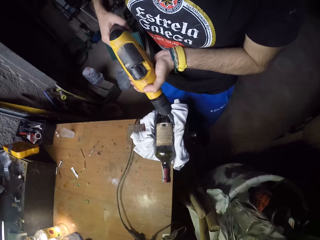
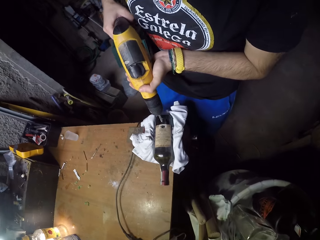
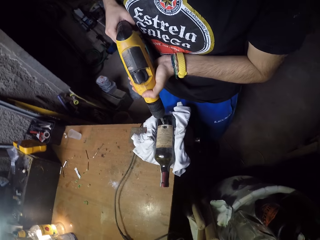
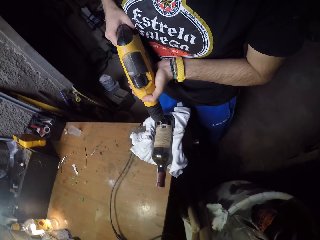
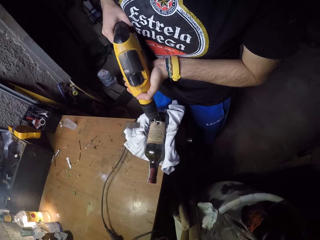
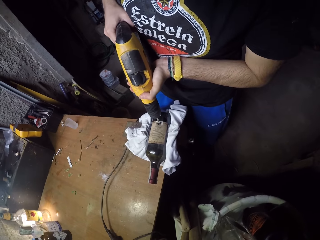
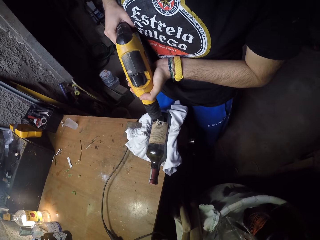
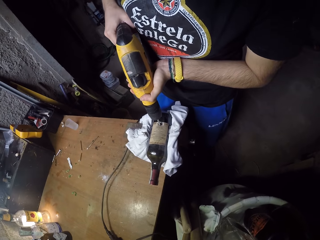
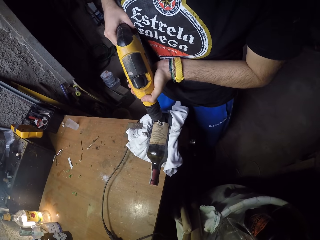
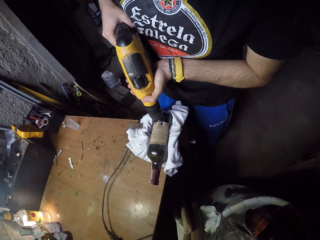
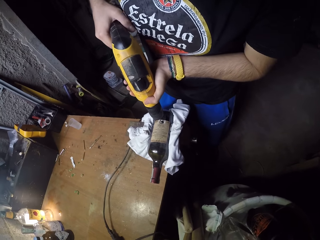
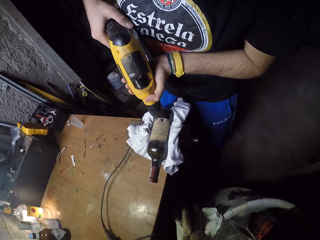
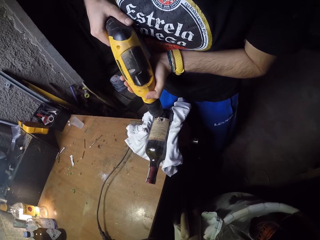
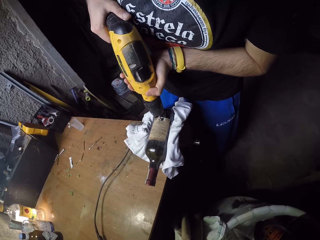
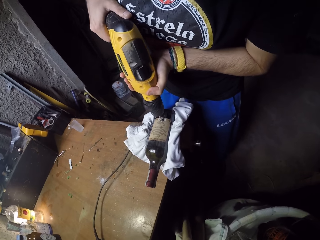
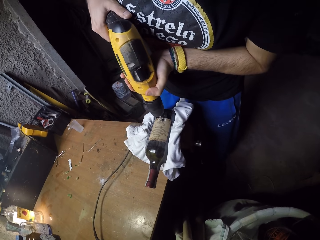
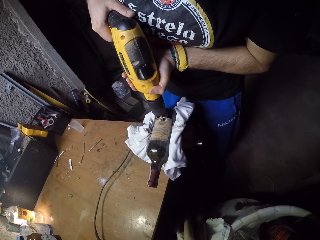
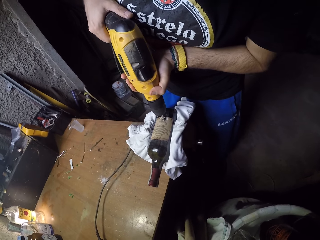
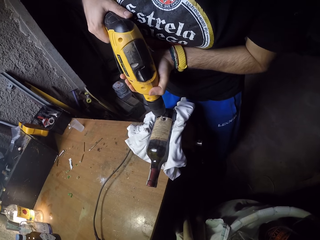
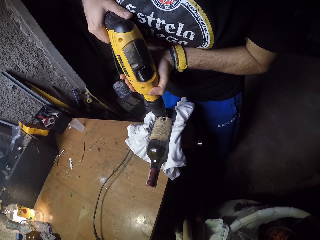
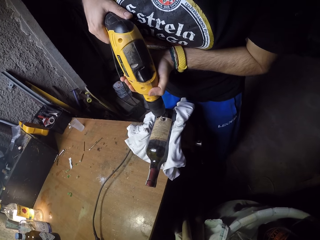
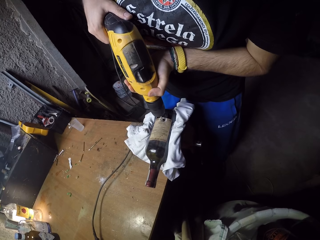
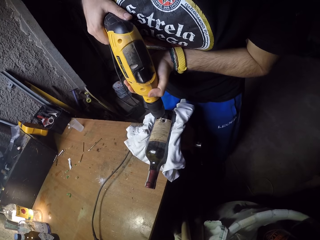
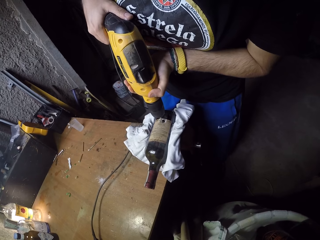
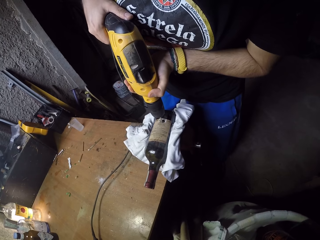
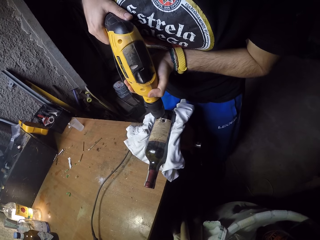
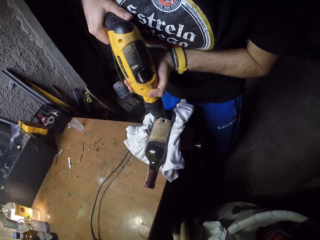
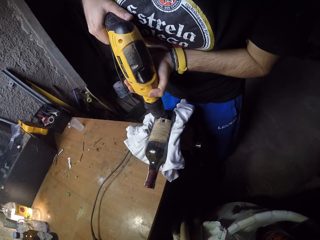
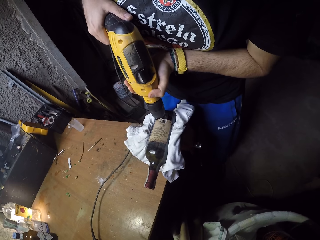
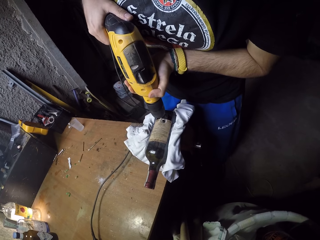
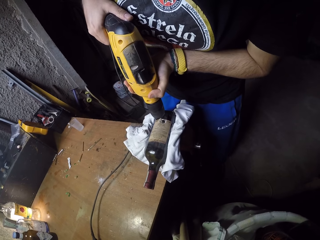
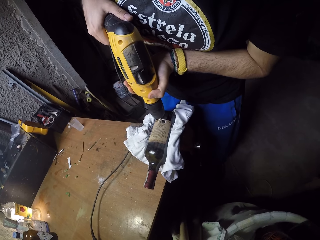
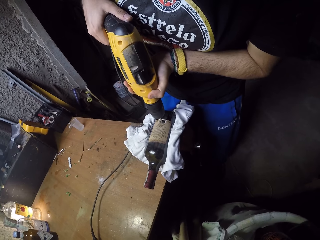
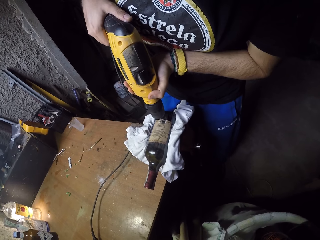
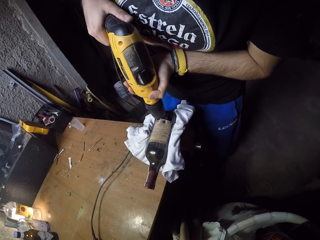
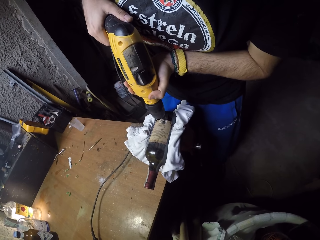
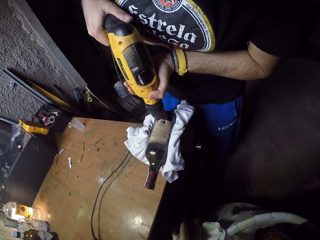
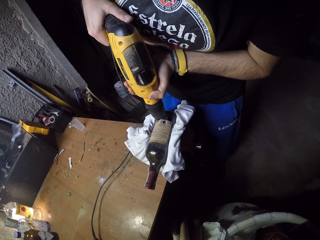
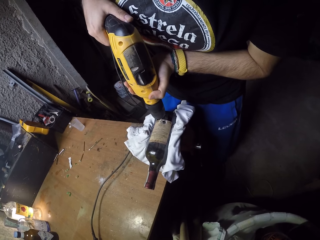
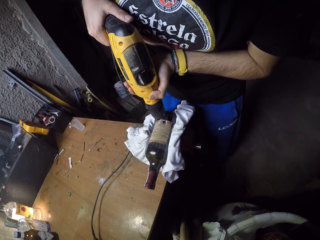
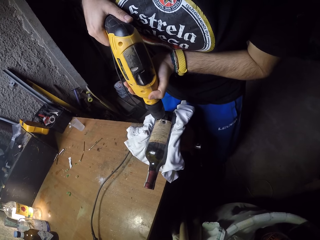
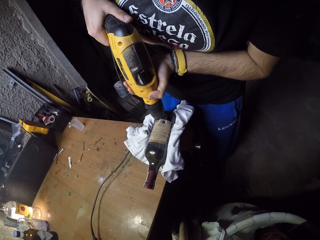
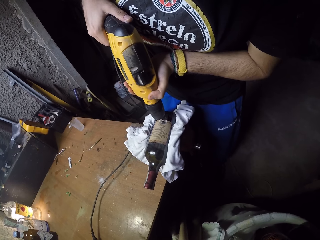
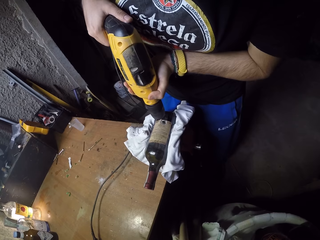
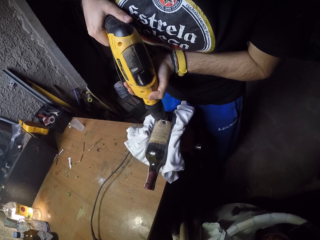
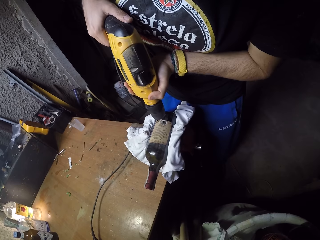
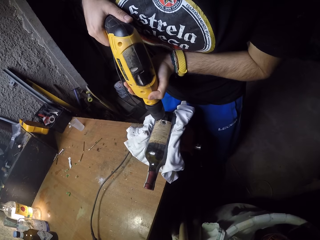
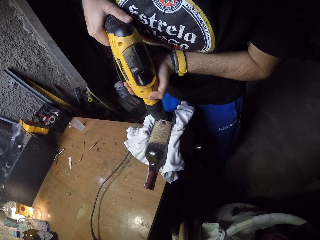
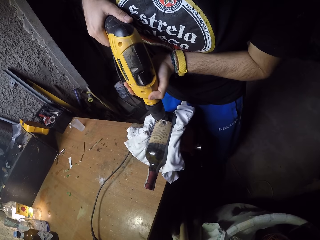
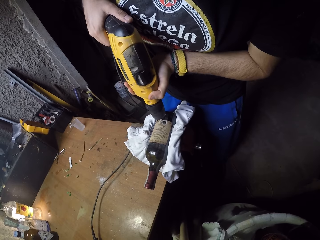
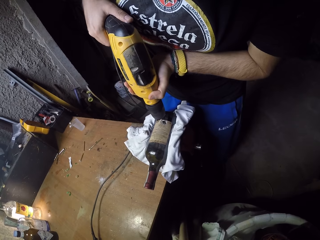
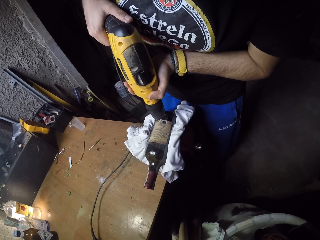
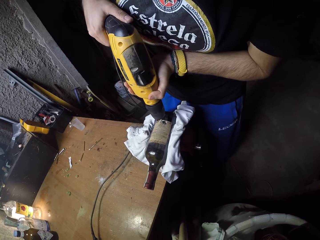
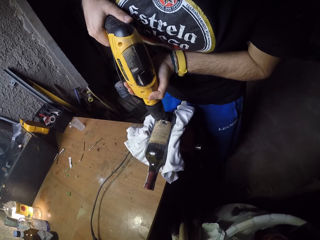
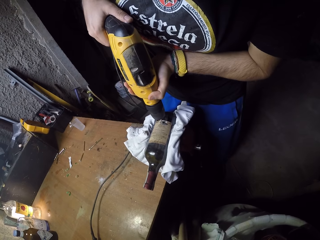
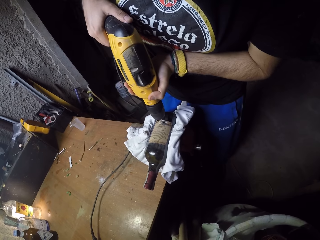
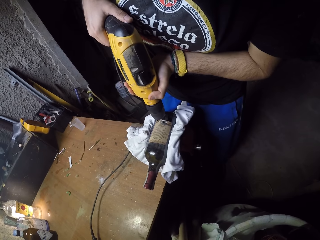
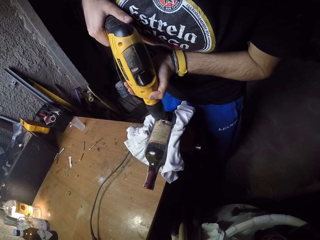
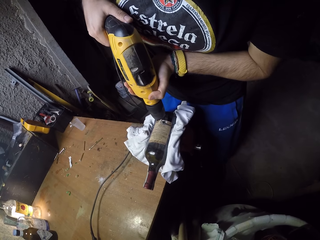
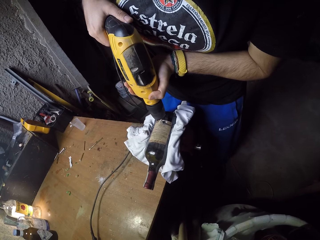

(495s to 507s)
The camera wearer holds the drill with his right hand. He puts the drill bit on the bottle with the drill in both hands. He drills the bottle on the table with the drill in both hands.

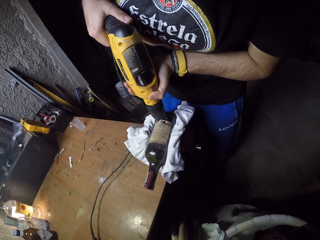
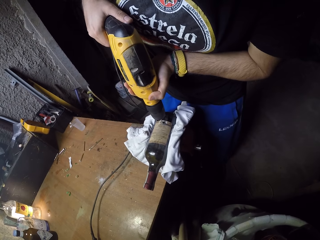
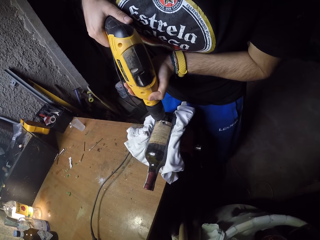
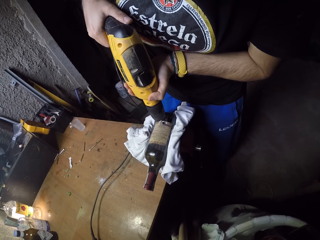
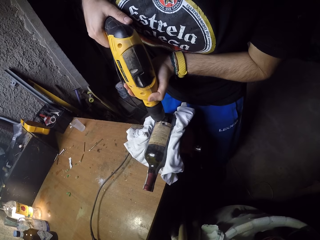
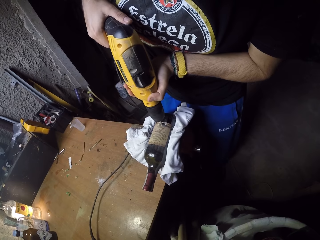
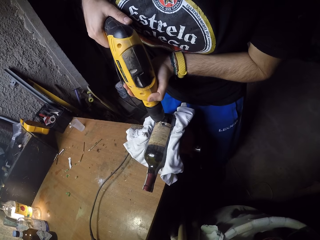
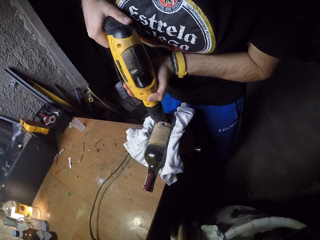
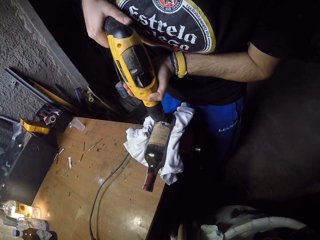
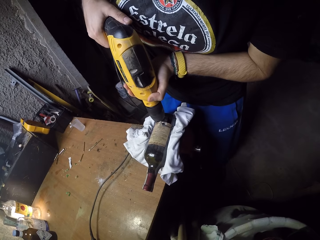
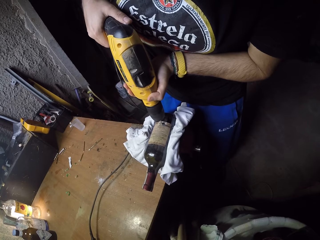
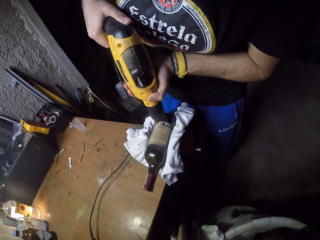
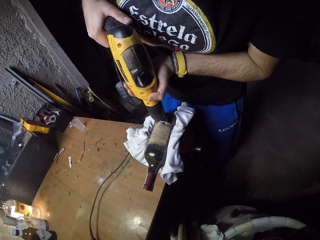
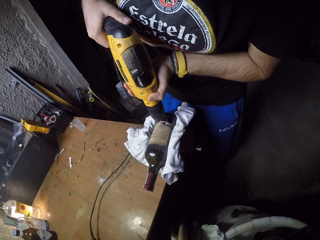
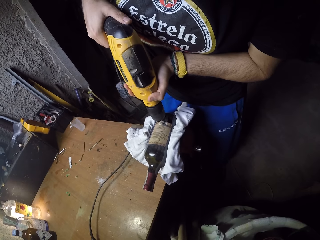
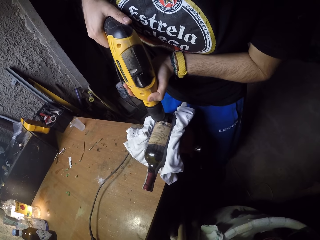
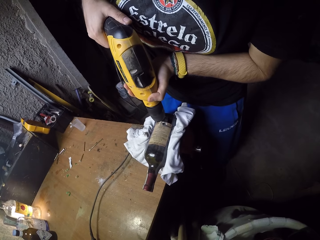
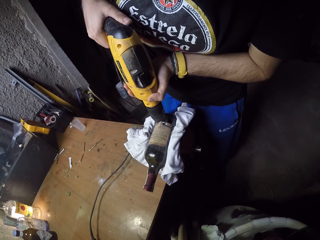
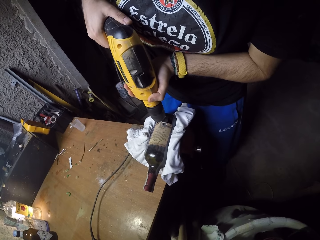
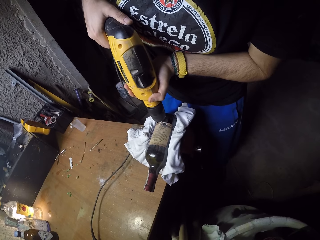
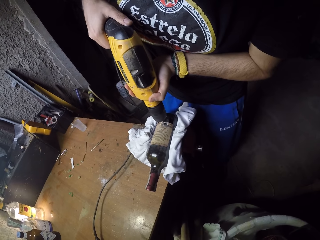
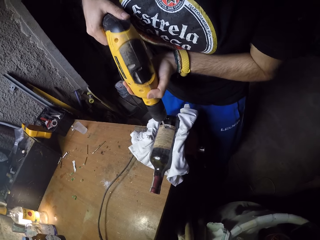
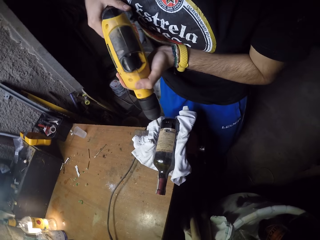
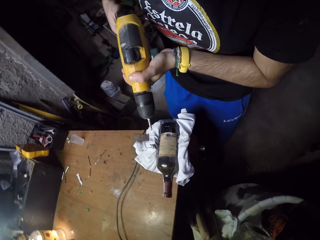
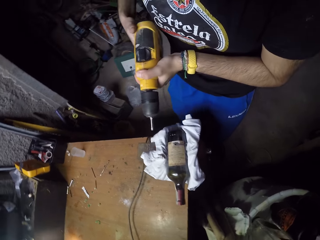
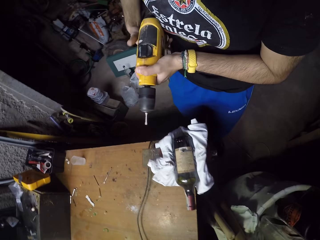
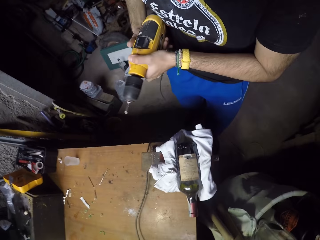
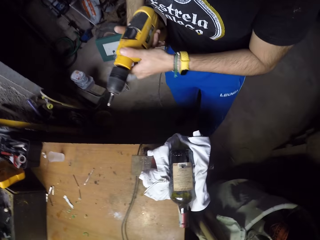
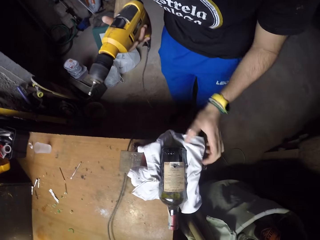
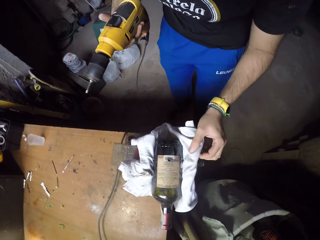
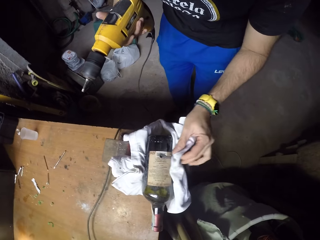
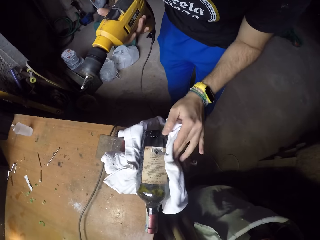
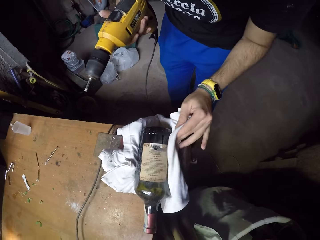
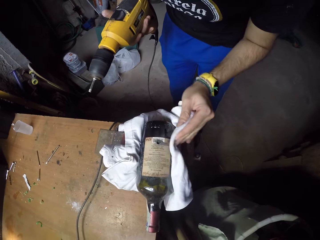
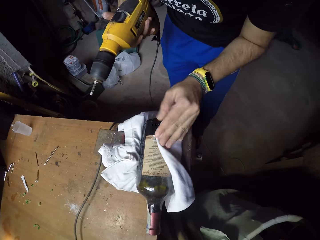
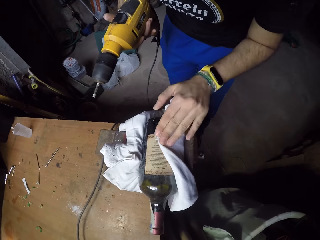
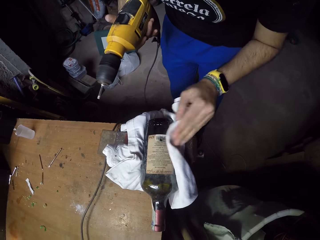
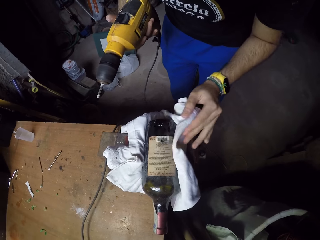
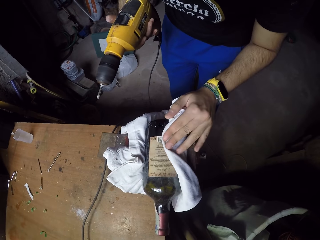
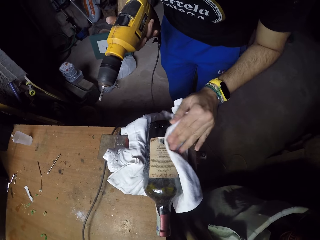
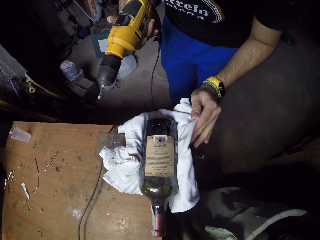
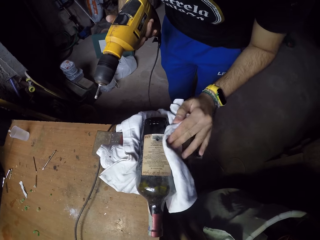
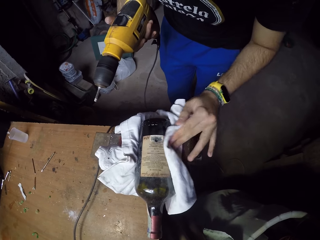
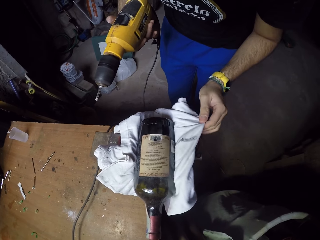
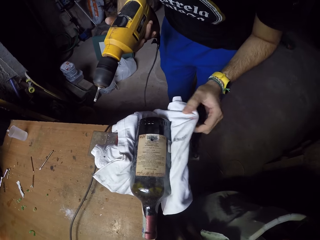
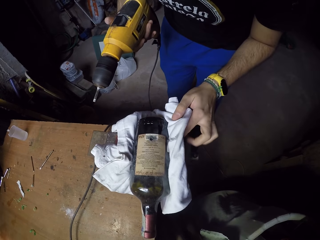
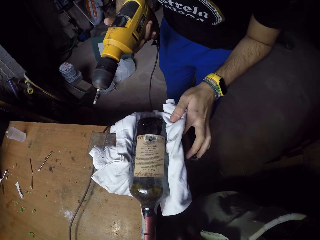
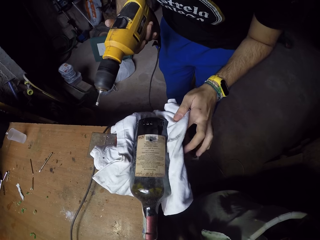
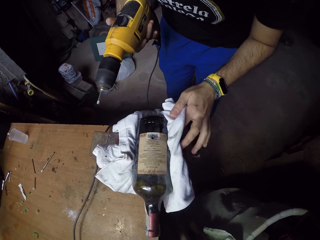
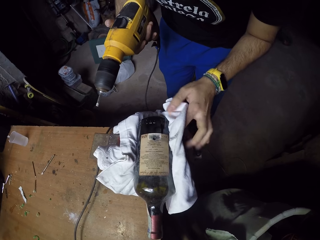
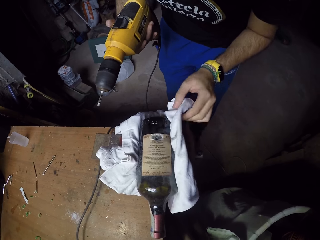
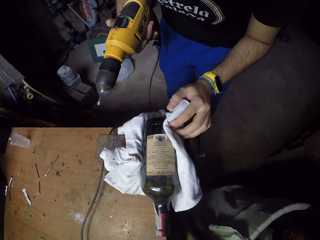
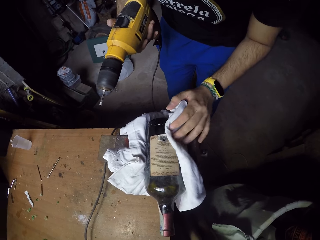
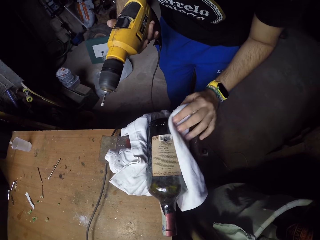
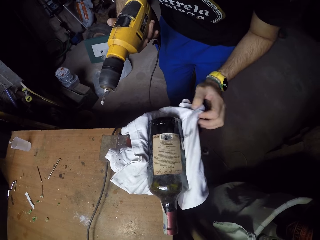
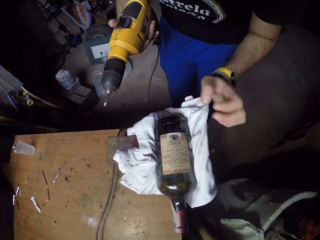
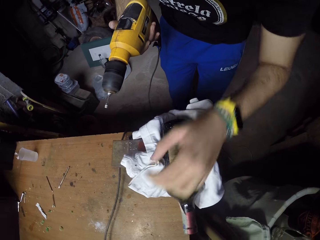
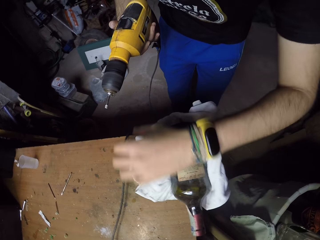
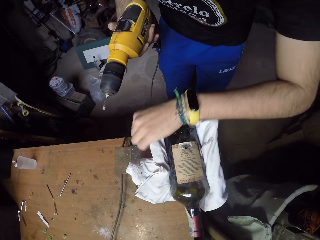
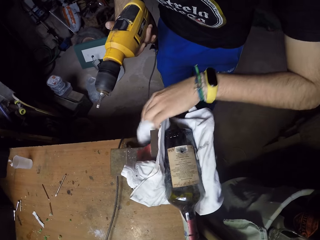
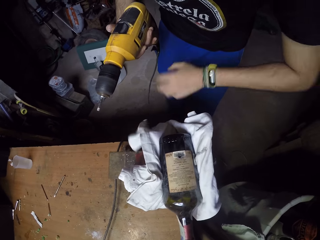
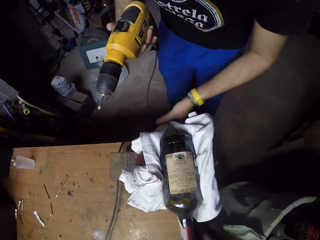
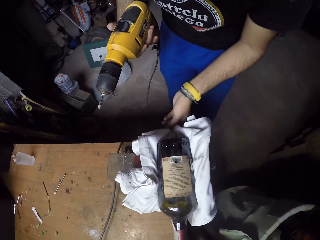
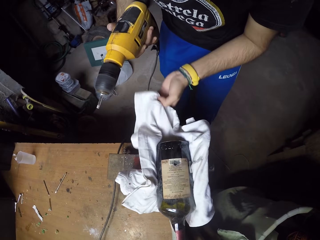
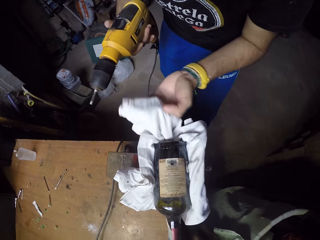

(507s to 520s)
The camera wearer removes the drill from the bottle with both hands. He pats the bottle with a cloth under the bottle with his left hand.
